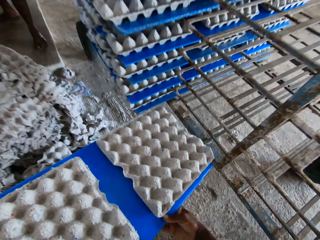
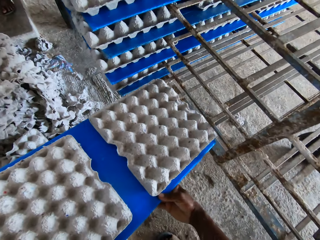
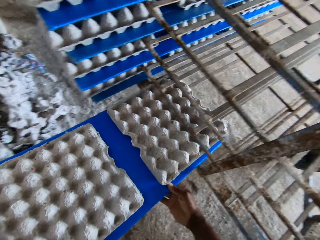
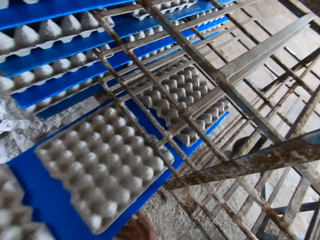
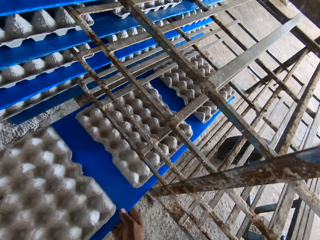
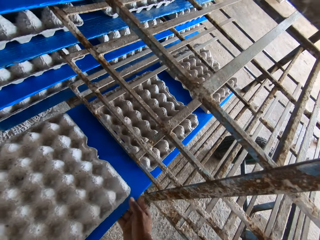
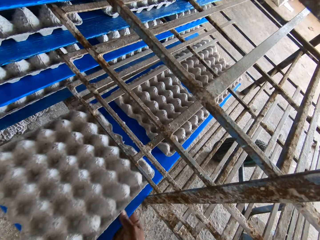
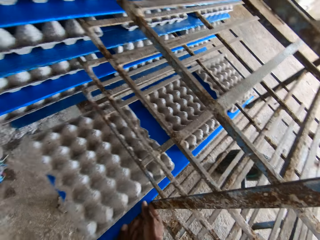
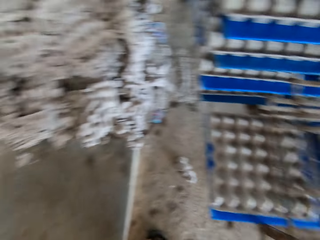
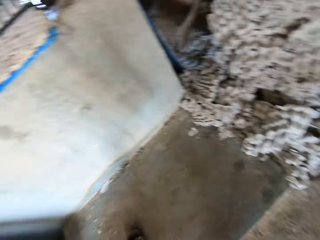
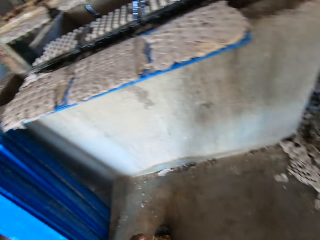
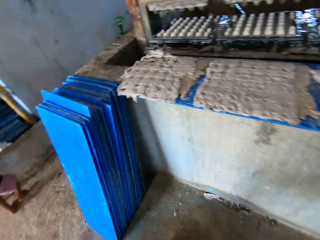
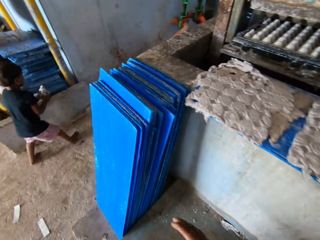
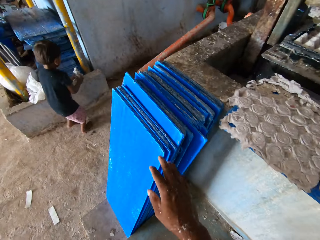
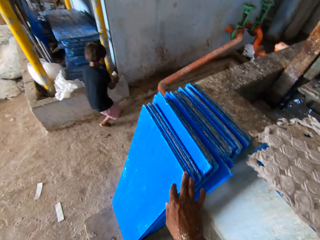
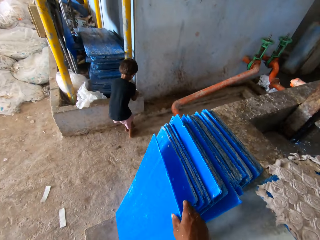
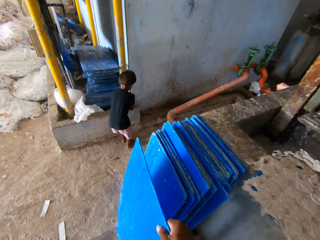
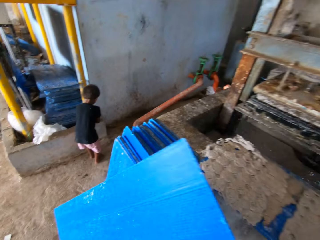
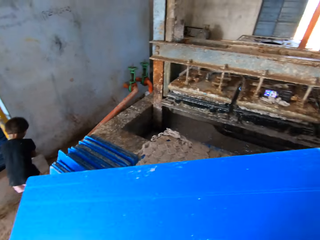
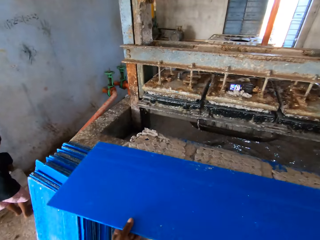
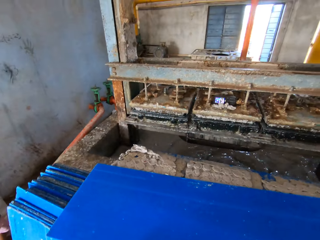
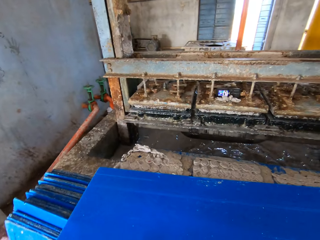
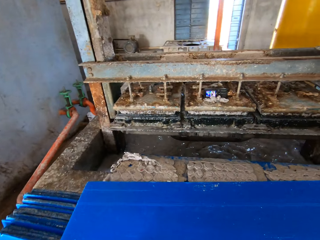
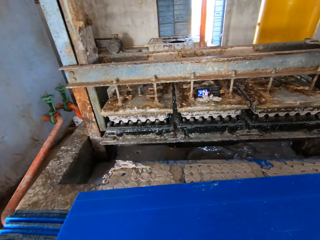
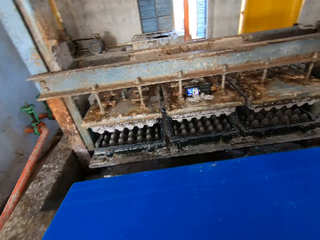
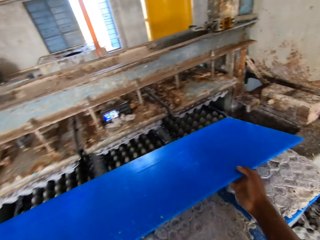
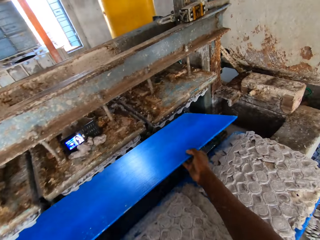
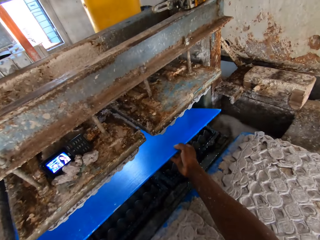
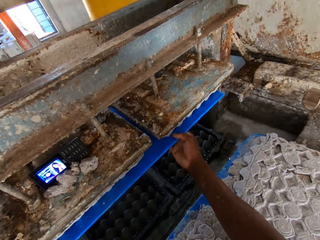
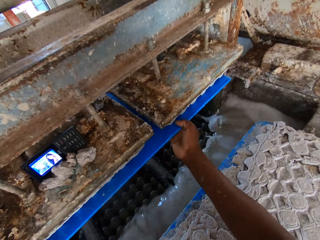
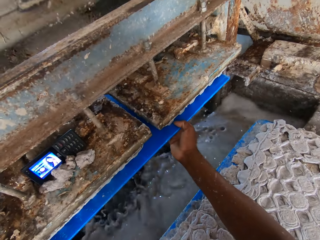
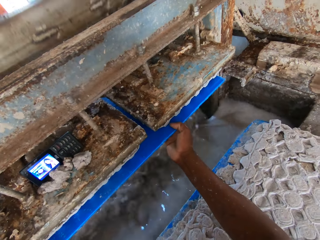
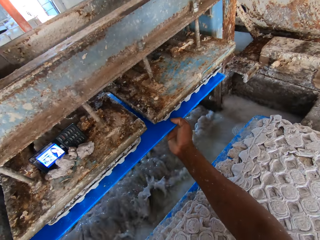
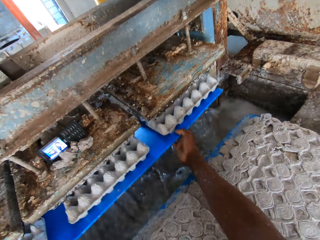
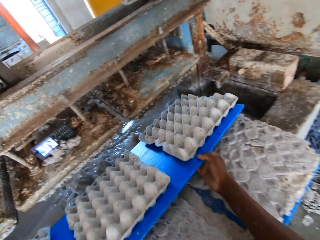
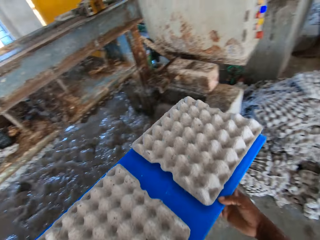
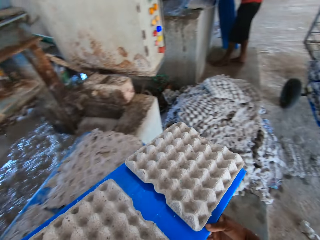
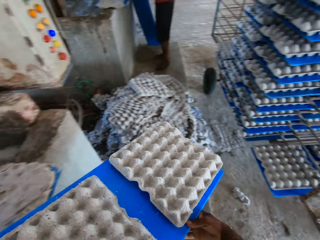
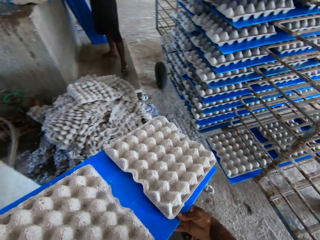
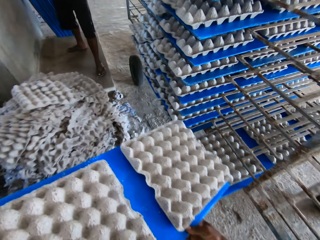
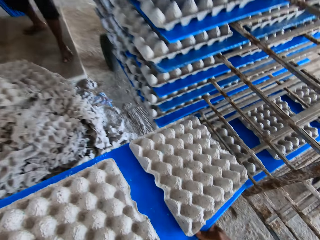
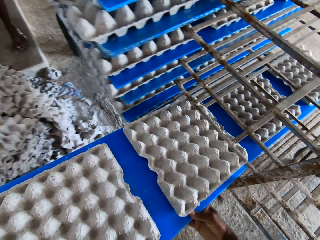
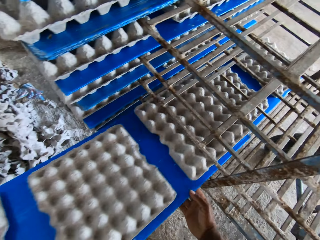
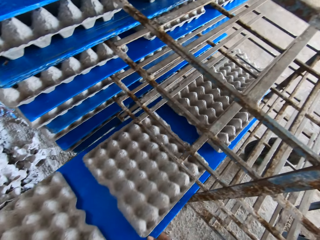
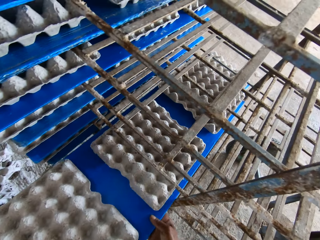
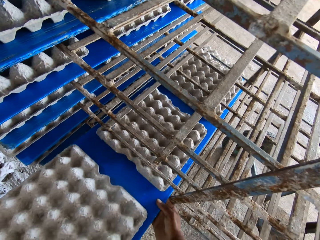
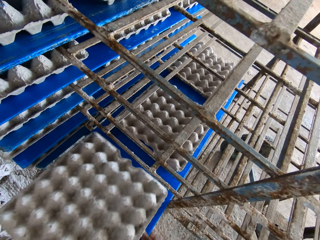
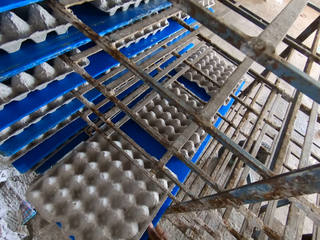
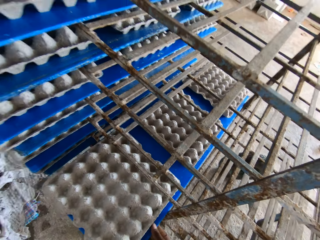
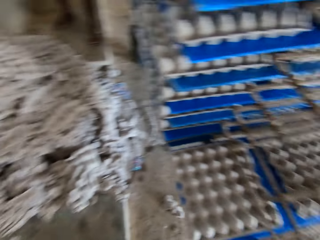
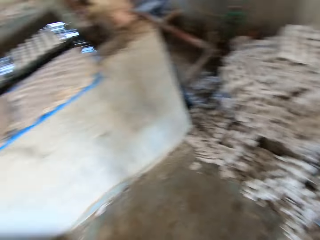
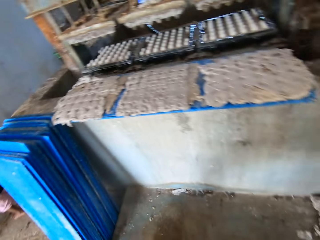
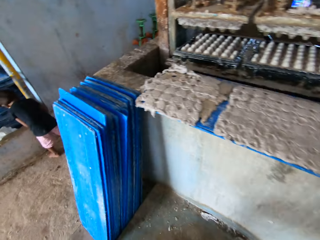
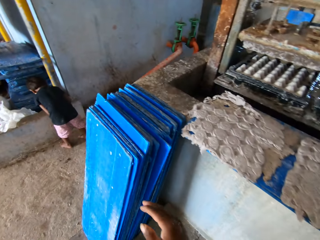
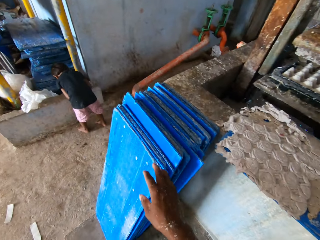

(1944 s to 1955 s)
The man sets the tray of egg crates in his hands in the shelf in the factory. The camera wearer sets the tray of egg crates in his hands in the shelf in the factory. A boy walks towards a slab in the factory. The camera wearer picks up a tray on the floor with his right hand. He drops the tray in his hands on the slab around the egg crate machine. He puts the tray in his hands in the egg crate machine. He removes the tray in his hands from the egg crate machine, with egg crates on the tray. He sets the tray of egg crates in his hands in the shelf in the factory.

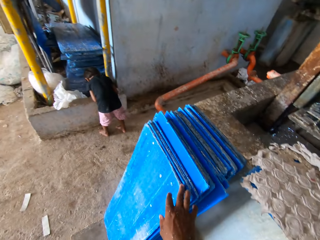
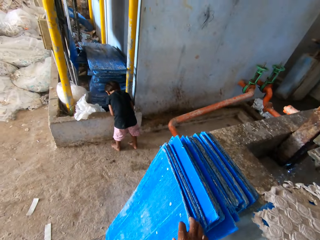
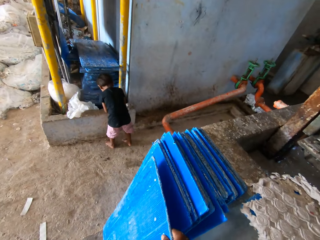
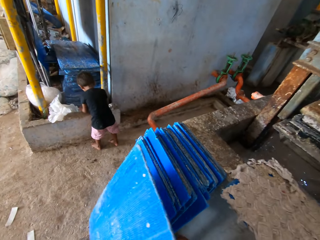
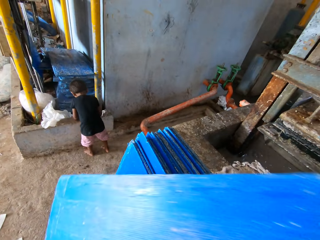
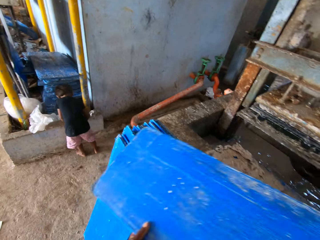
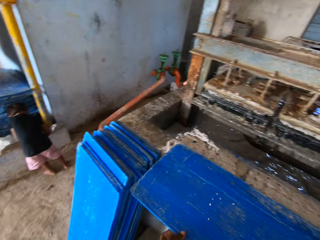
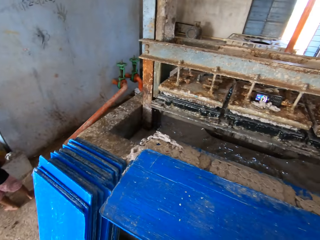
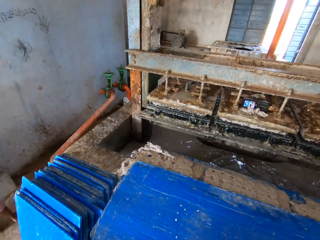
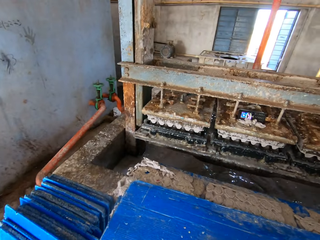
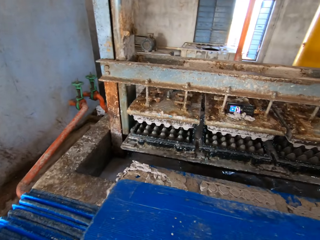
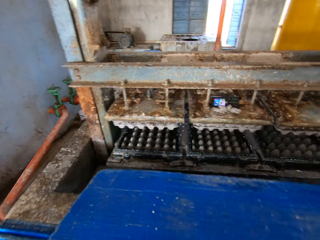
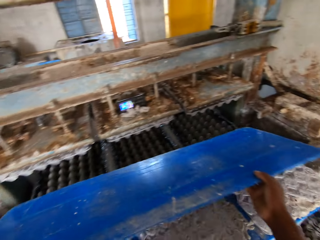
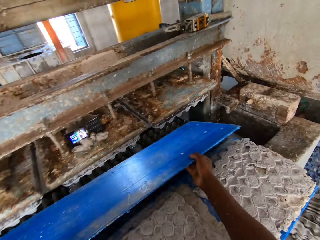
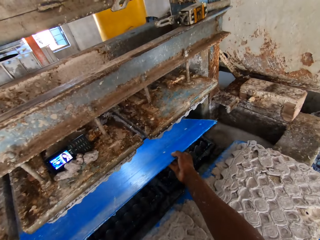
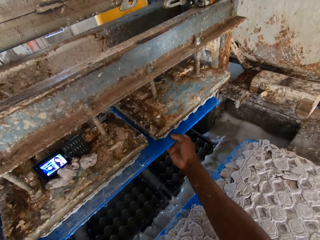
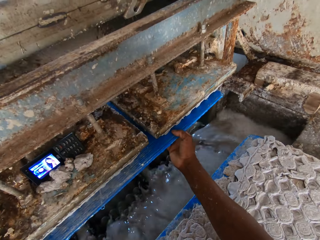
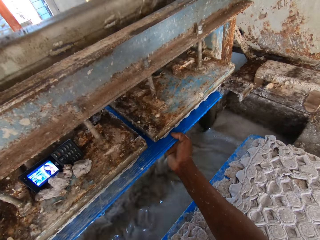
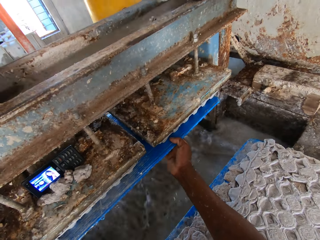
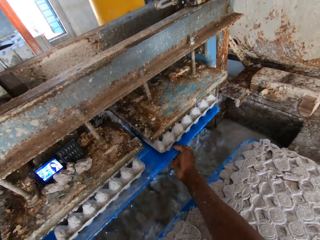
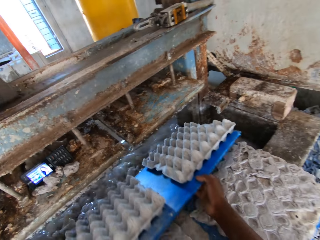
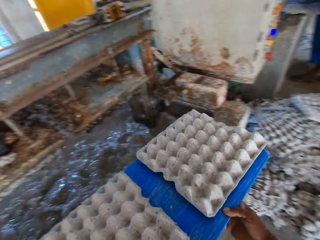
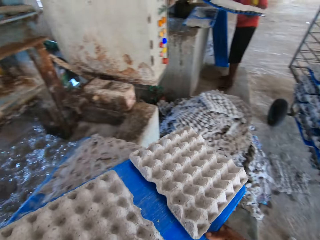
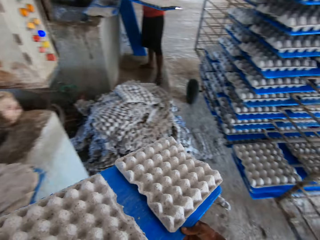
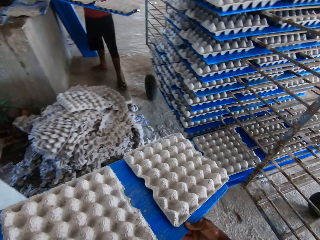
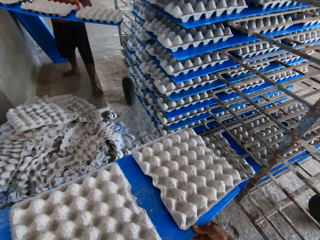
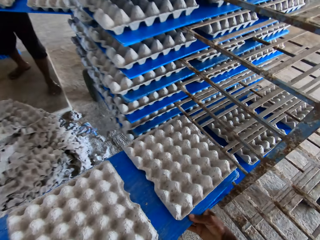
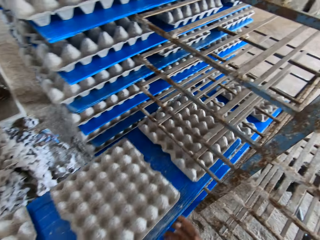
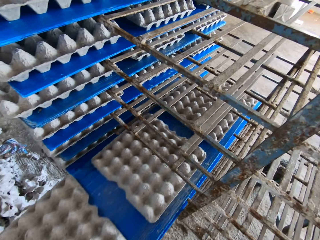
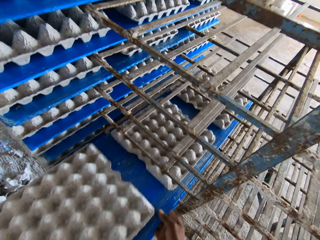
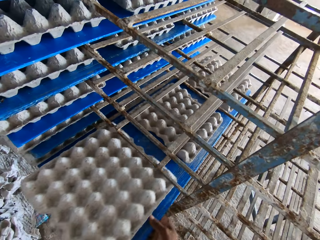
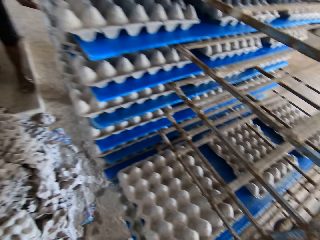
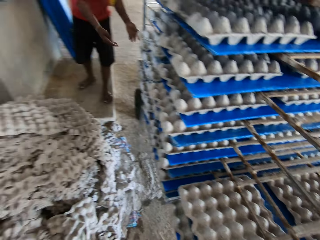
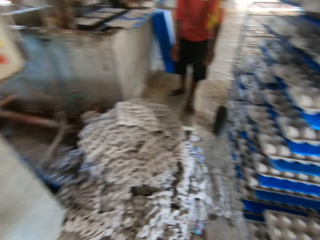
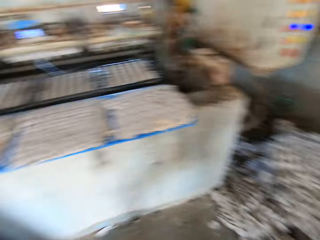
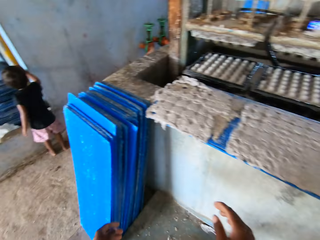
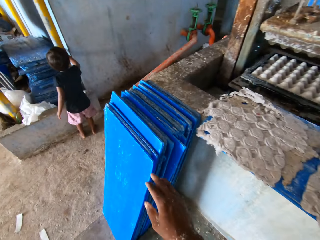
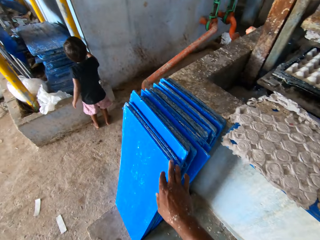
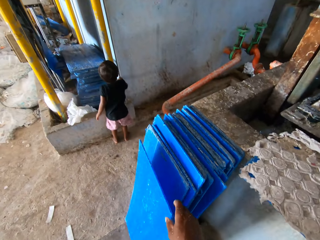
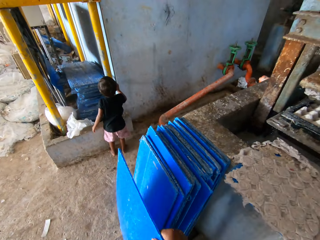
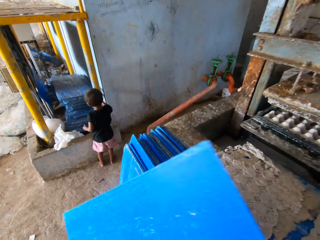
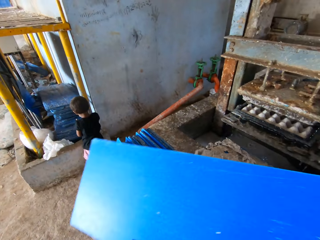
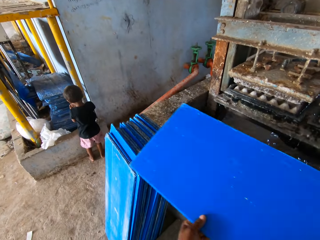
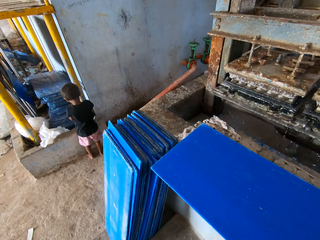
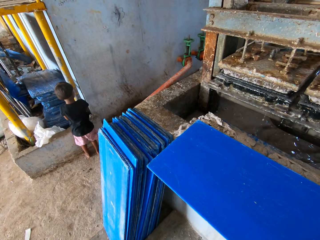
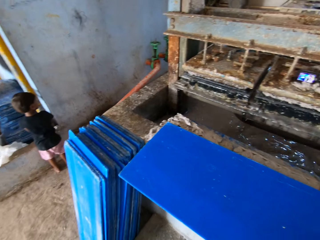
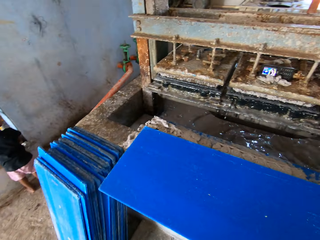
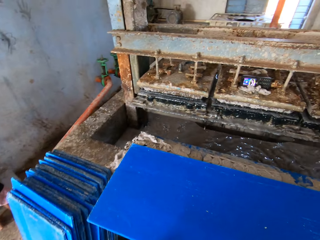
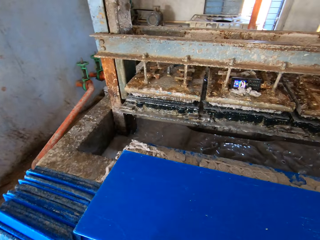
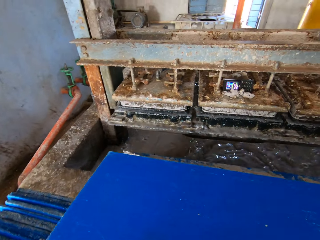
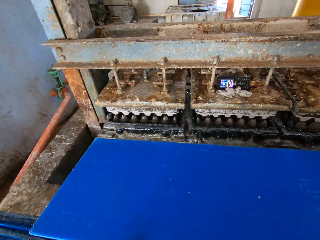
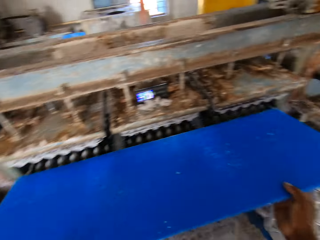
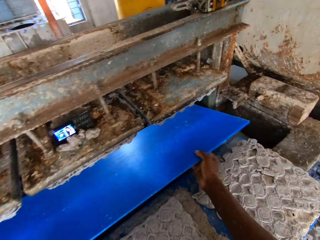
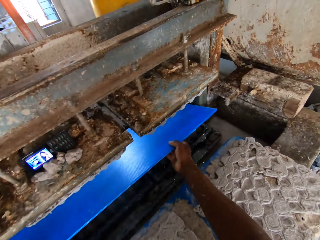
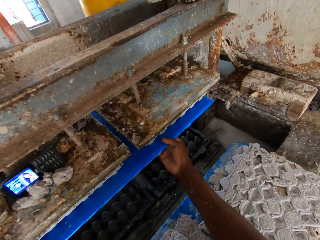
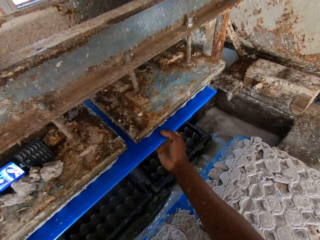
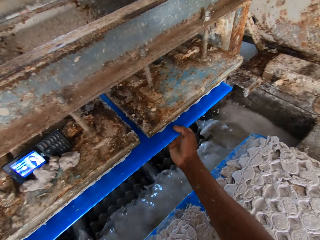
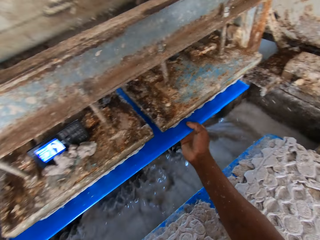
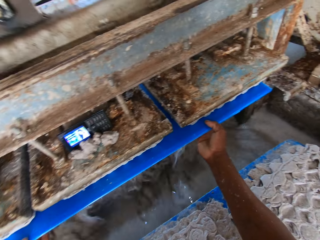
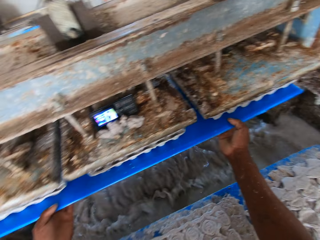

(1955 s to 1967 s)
The boy plays on the slab with both hands. The camera wearer picks up a tray on the floor with his right hand. He drops the tray in his hands on the slab around the egg crate machine. He puts the tray in his hands in the egg crate machine. He removes the tray in his hands from the egg crate machine, with egg crates on the tray. The man sets the tray of egg crates in his hands in the shelf in the factory. The camera wearer sets the tray of egg crates in his hands in the shelf in the factory. The boy touches a pole in the factory with his right hand. The camera wearer picks up a tray on the floor with his right hand. He talks to the boy. He drops the tray in his hands on the slab around the egg crate machine. He puts the tray in his hands in the egg crate machine. He collects the trays from the machine.
